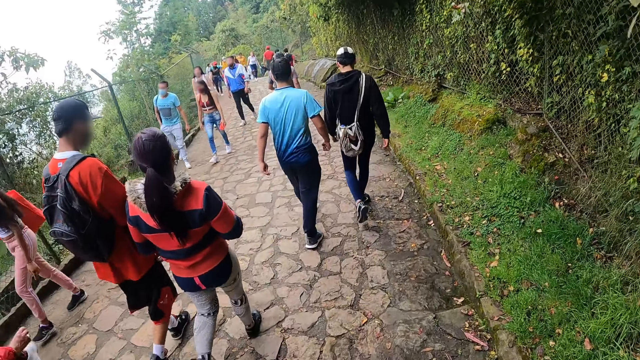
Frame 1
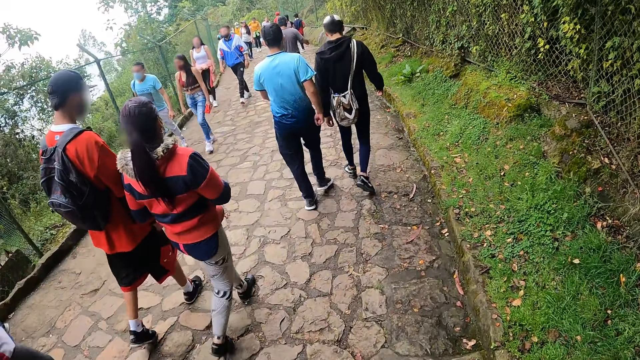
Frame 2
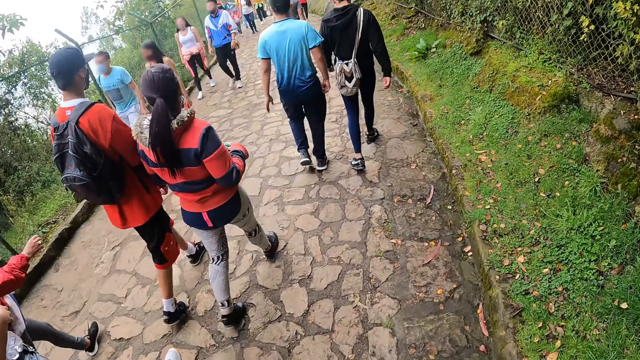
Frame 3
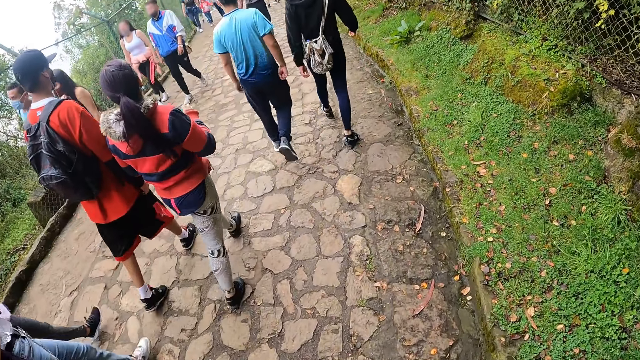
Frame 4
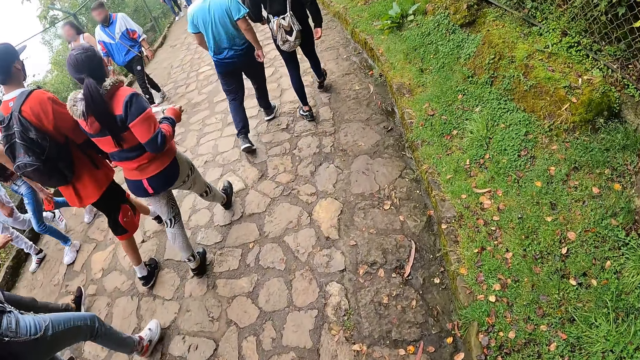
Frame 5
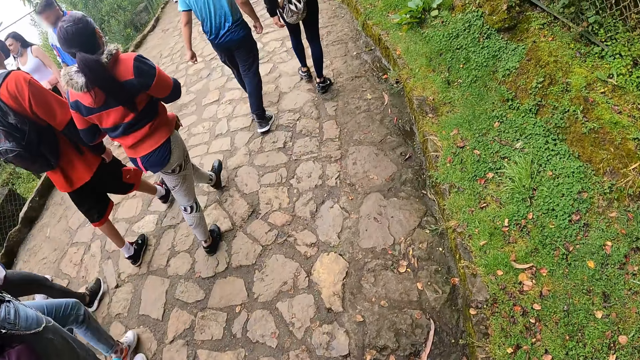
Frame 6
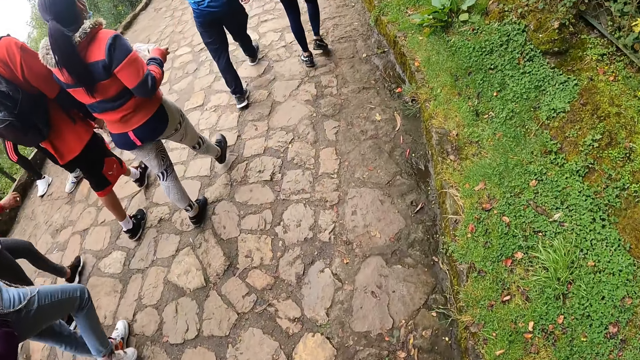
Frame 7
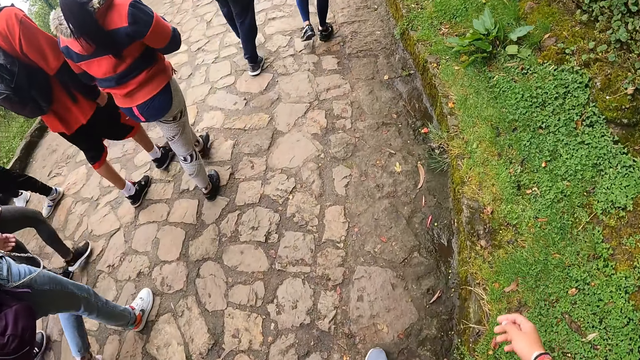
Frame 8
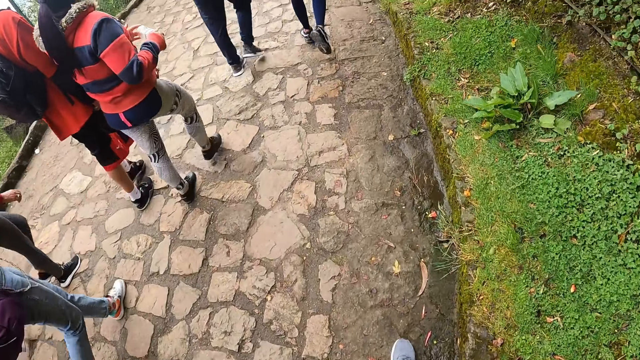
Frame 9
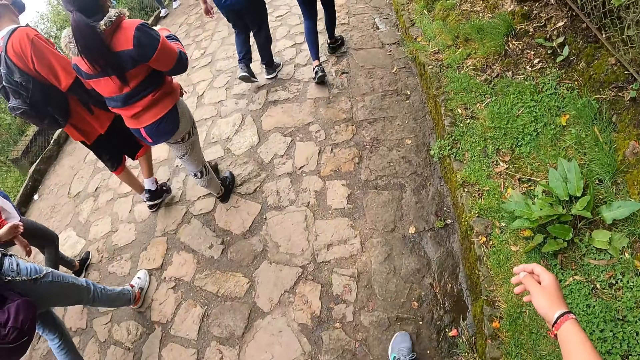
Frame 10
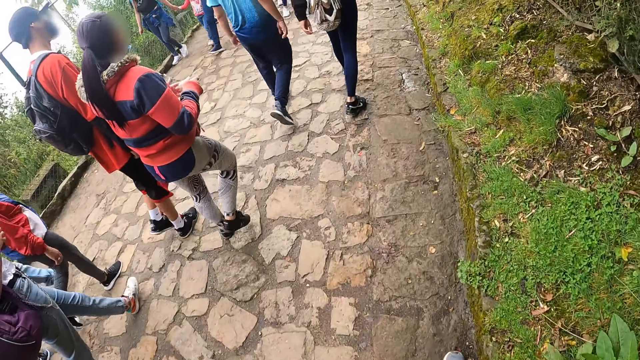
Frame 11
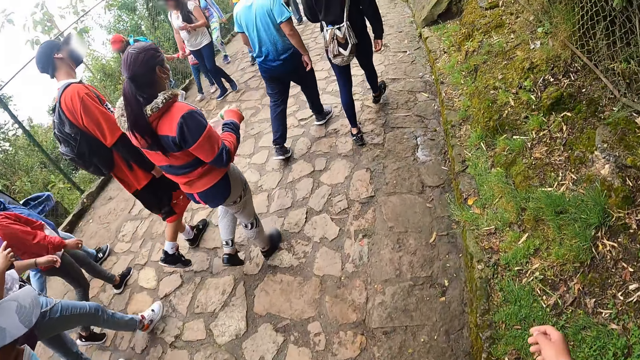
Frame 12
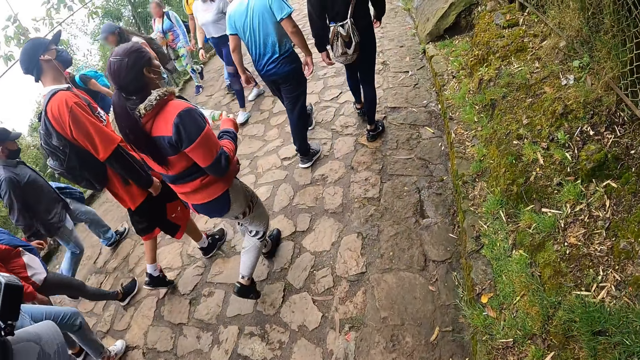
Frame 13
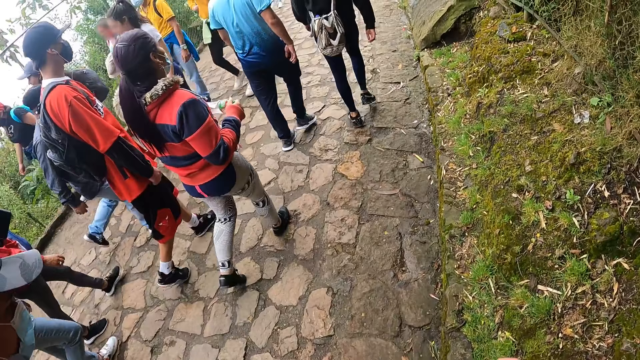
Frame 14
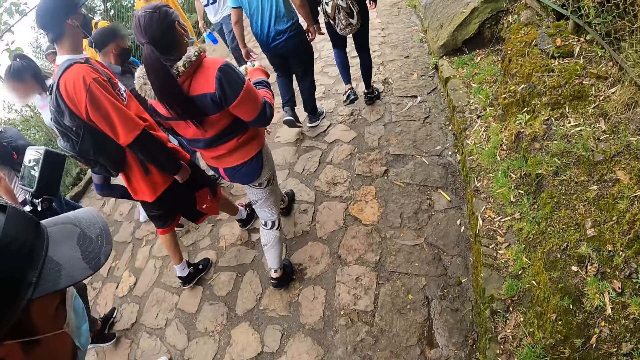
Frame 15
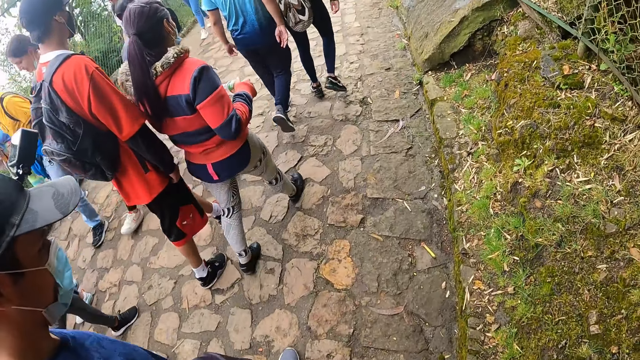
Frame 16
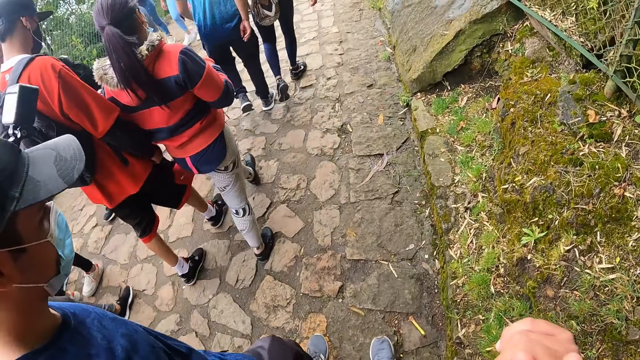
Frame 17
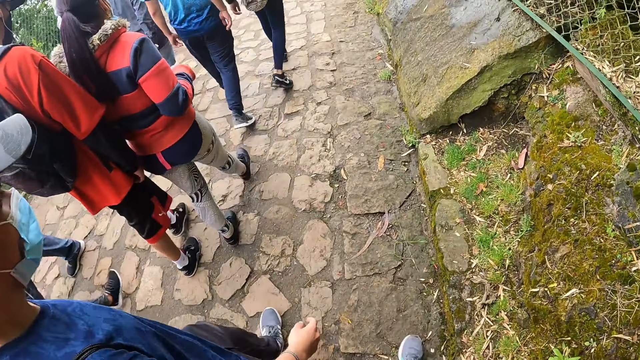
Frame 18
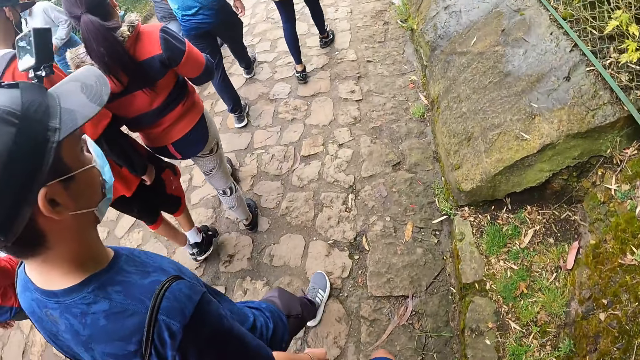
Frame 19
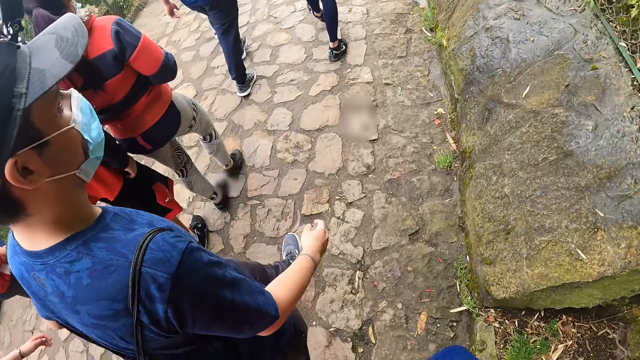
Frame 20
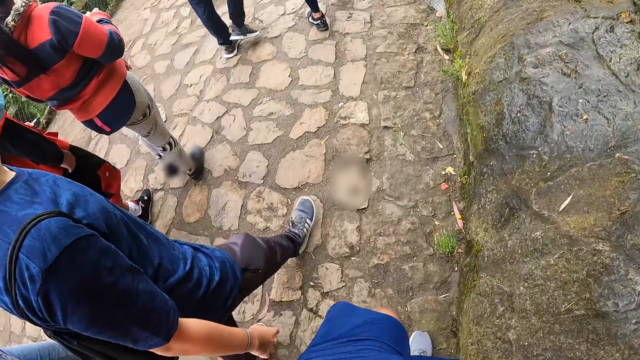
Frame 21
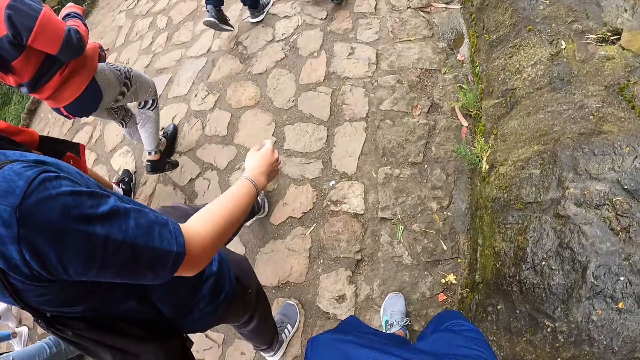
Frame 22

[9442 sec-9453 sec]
The camera wearer walks. They interact with the man.

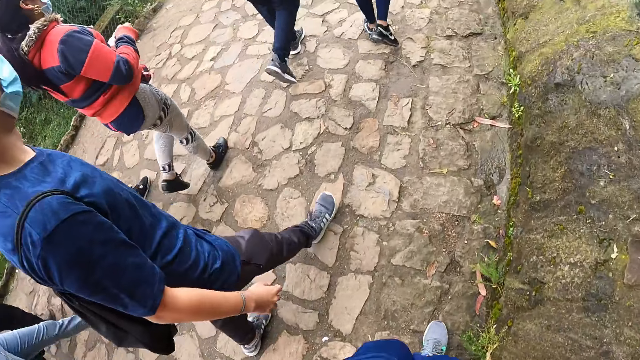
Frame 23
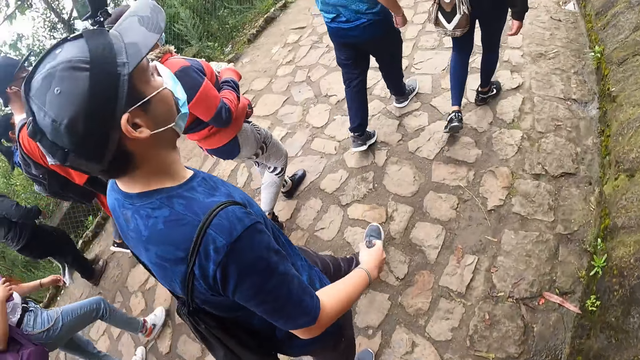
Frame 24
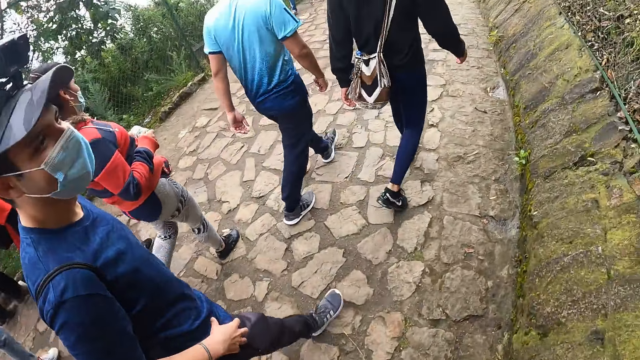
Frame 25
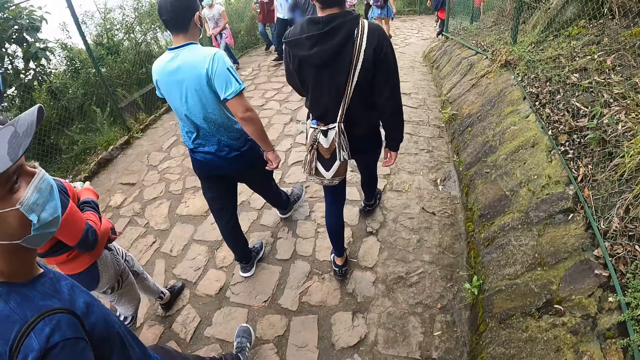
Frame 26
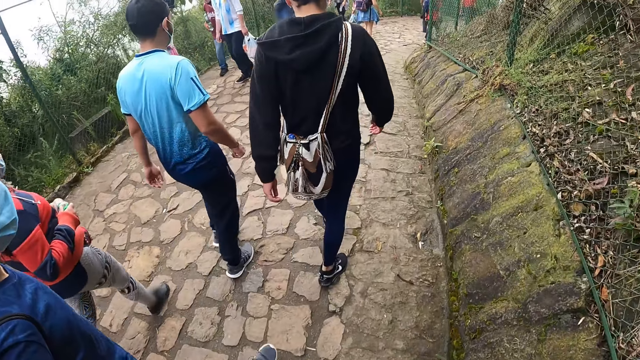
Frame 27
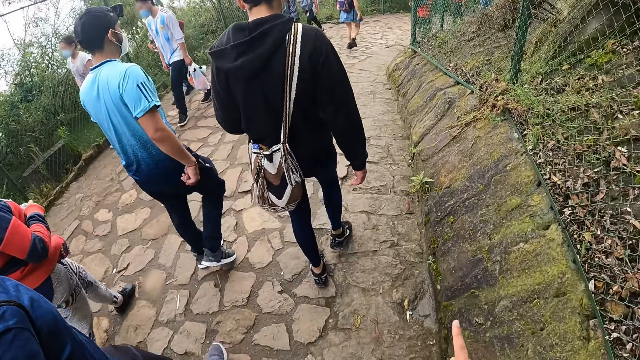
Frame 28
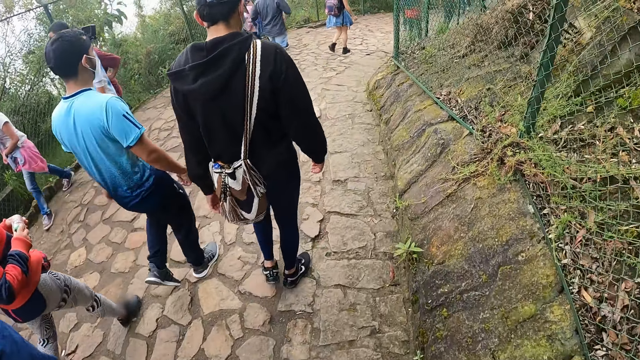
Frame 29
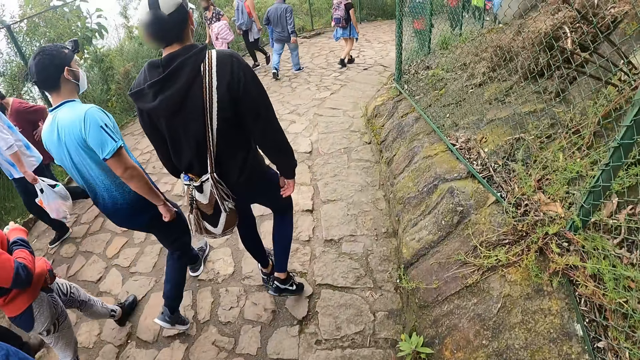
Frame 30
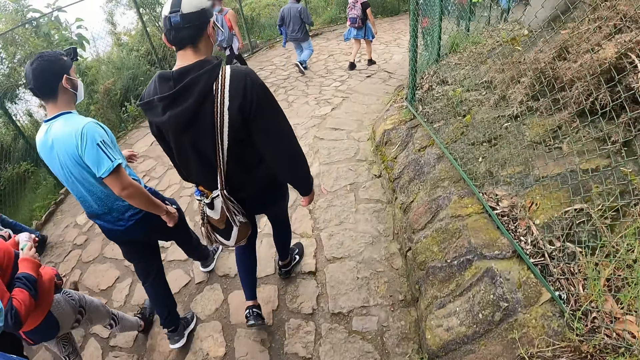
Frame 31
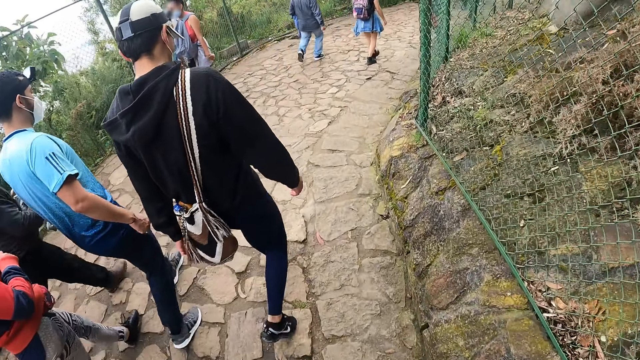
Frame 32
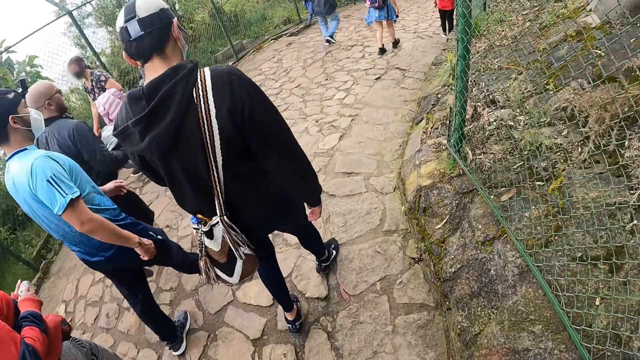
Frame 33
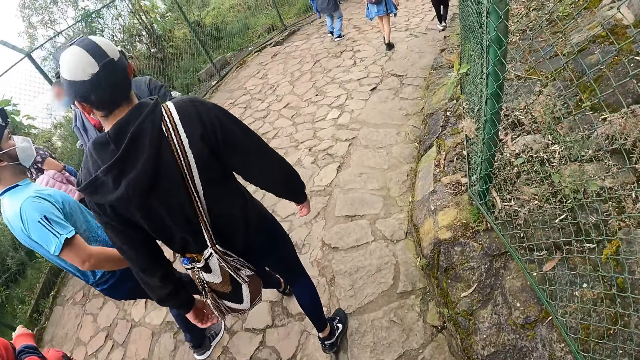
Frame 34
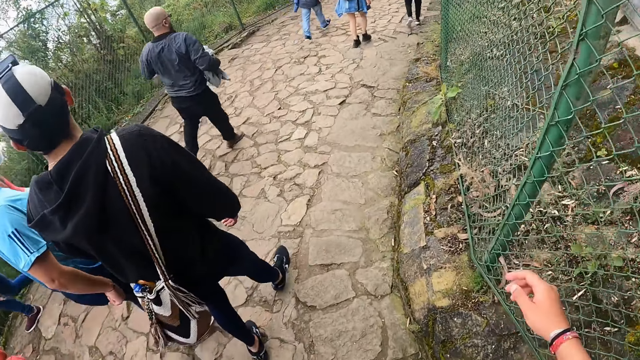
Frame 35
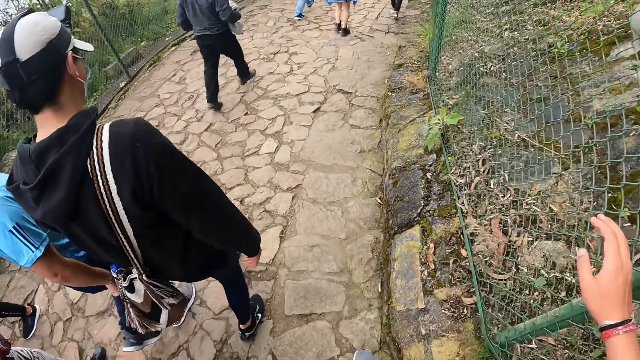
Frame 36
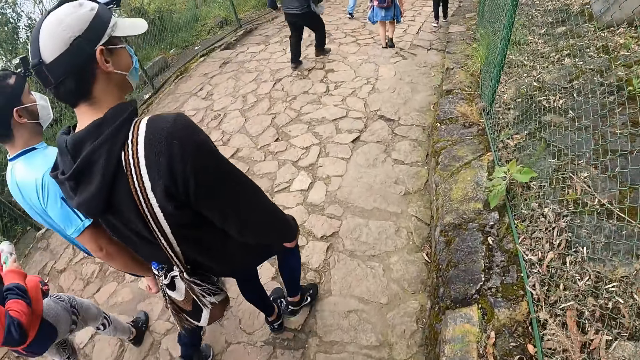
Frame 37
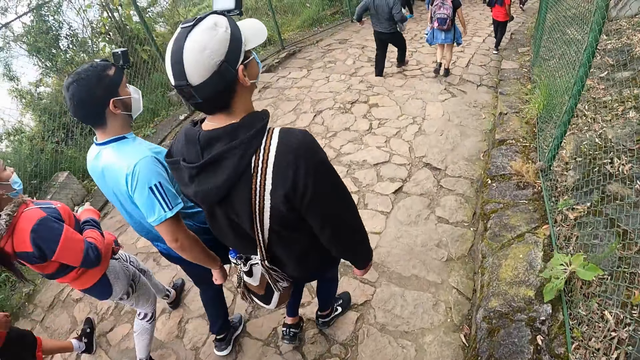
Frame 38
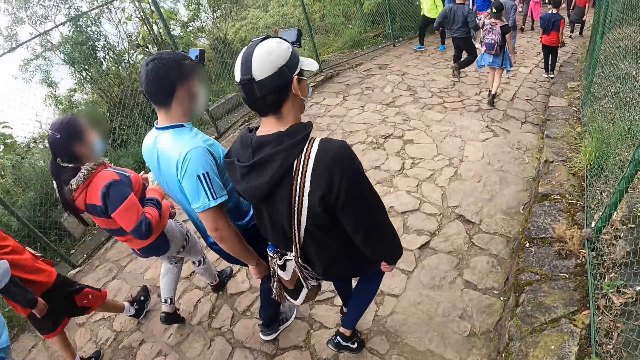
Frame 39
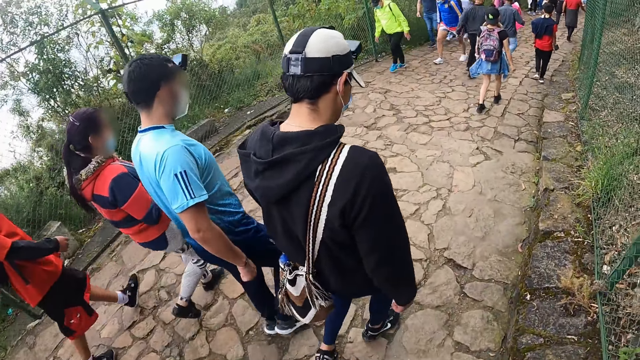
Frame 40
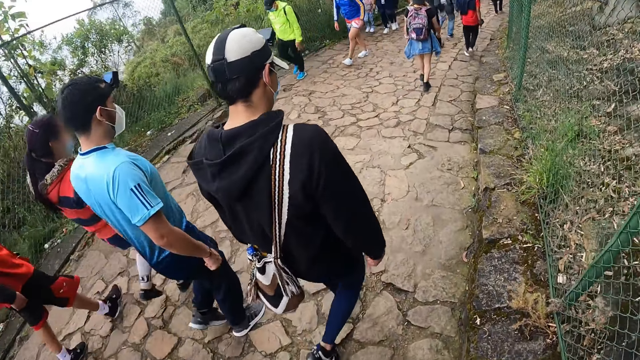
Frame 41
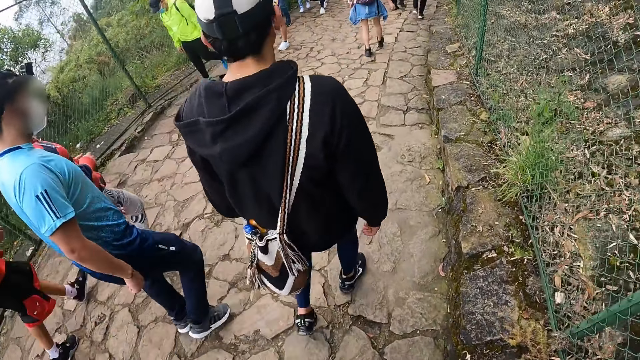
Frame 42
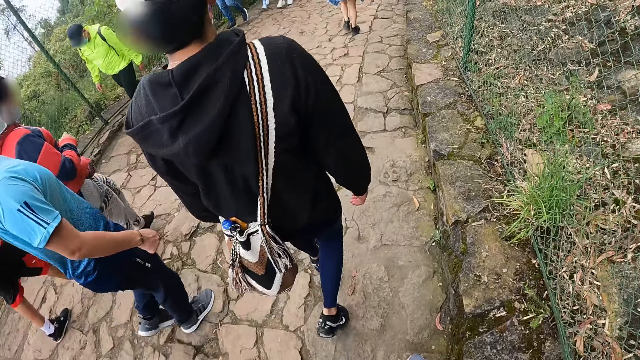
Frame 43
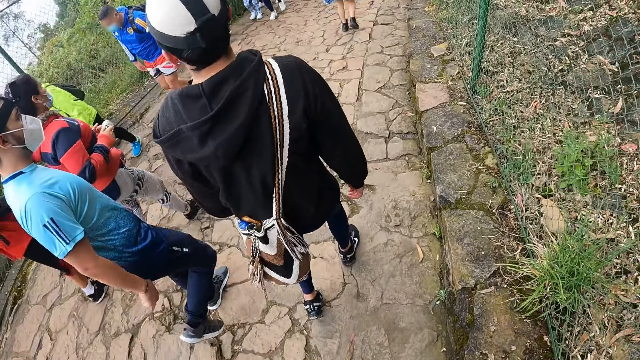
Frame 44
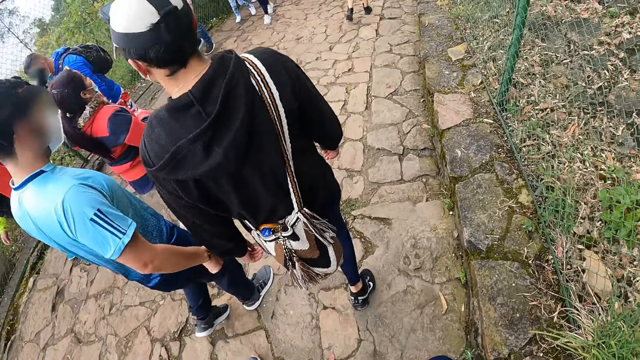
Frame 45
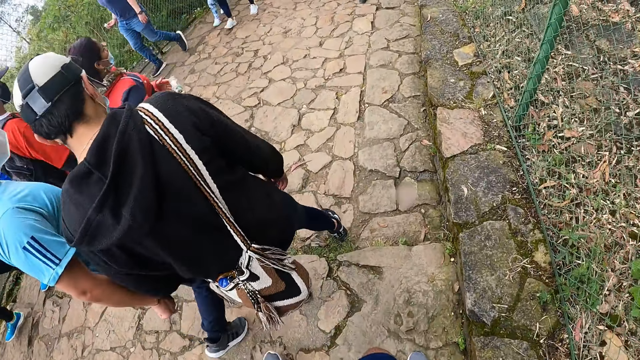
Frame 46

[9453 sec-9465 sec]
The man holds his waist with his right hand. The camera wearer walks. He places his right hand on a wire fence.
